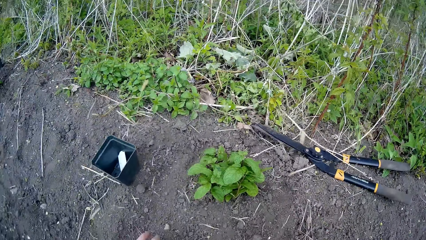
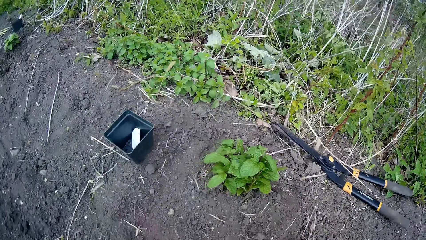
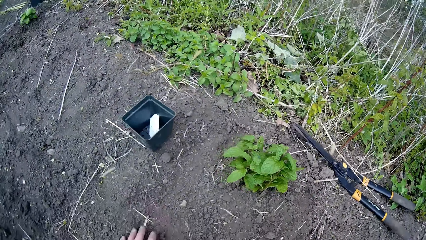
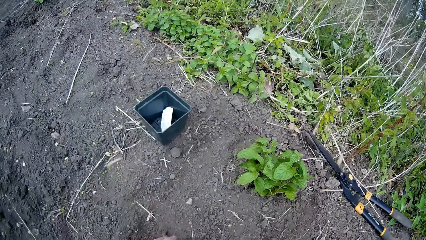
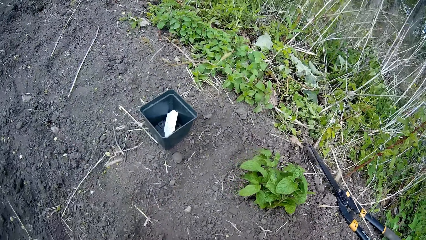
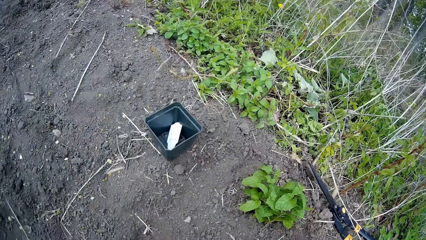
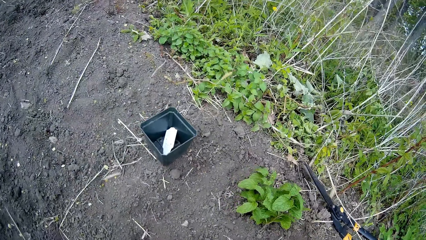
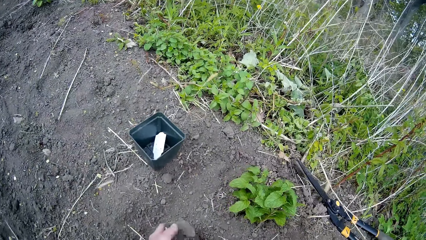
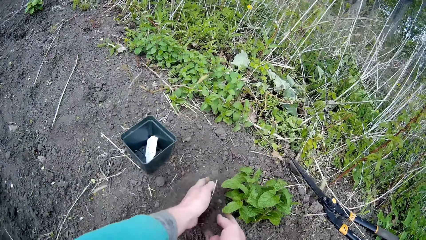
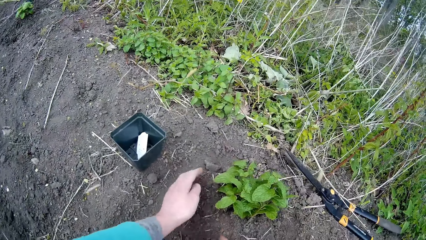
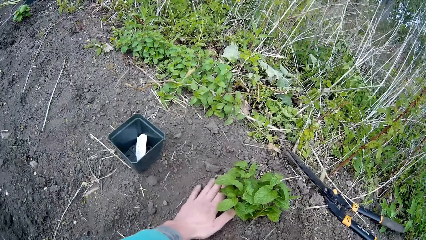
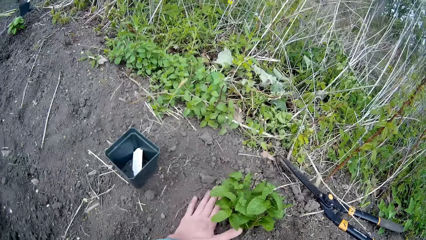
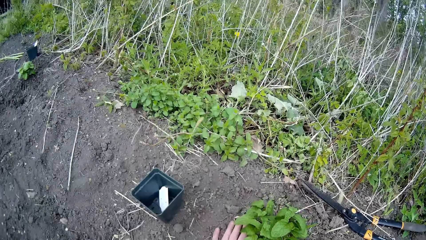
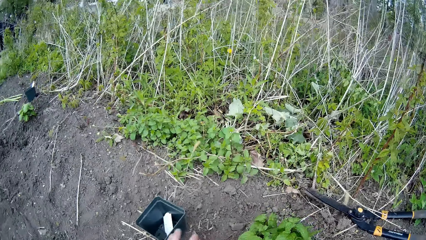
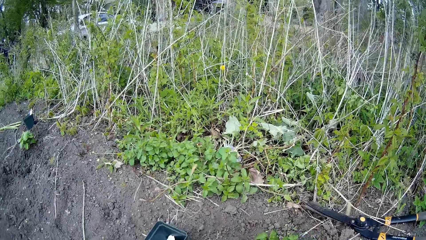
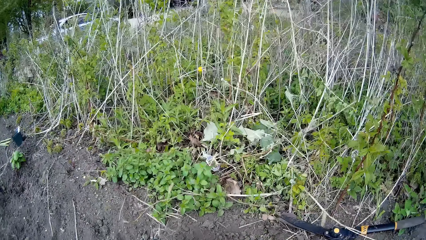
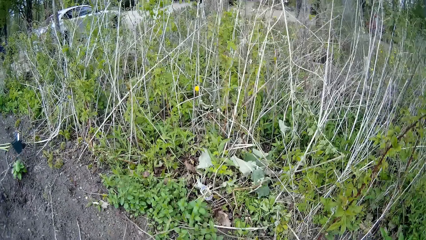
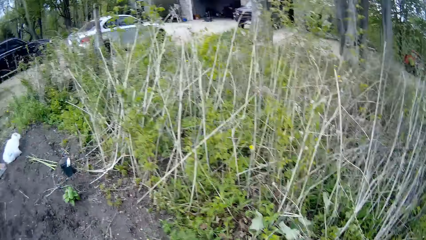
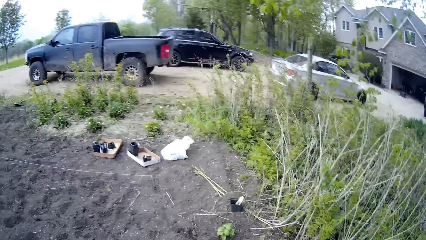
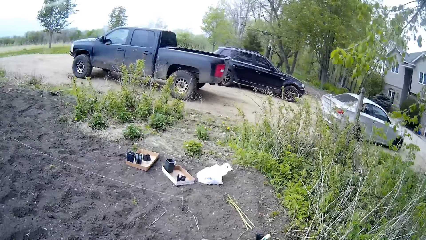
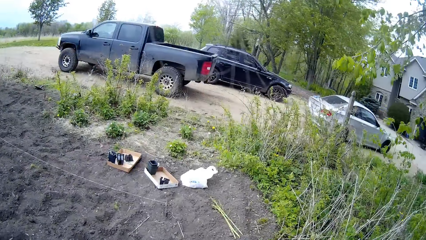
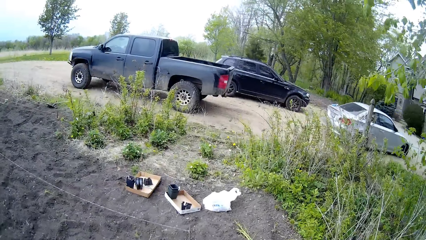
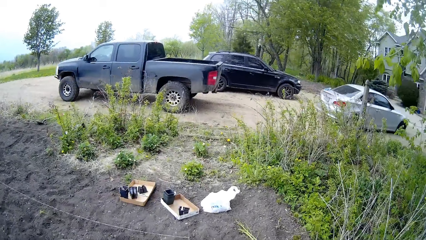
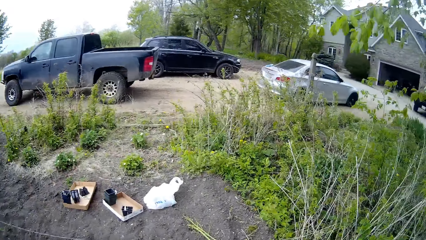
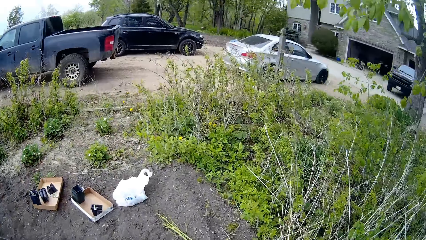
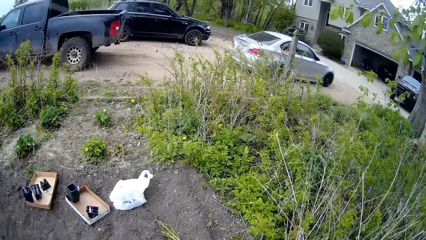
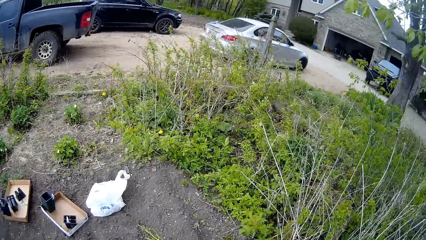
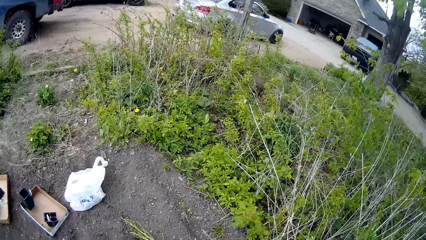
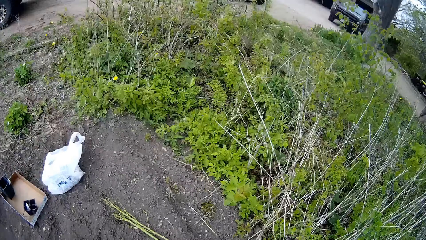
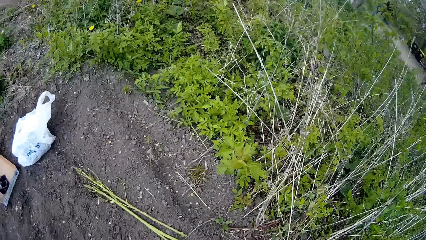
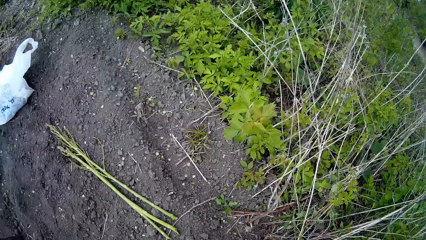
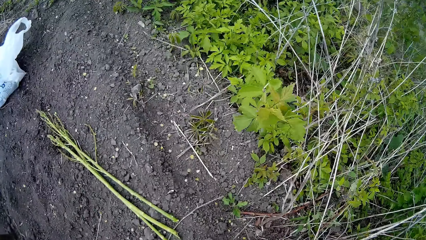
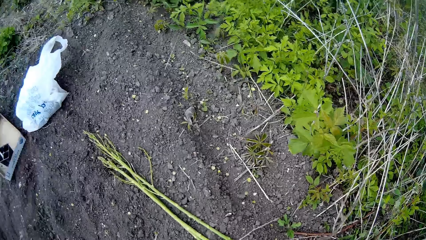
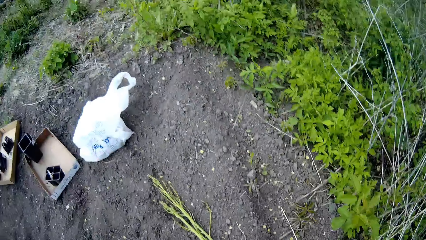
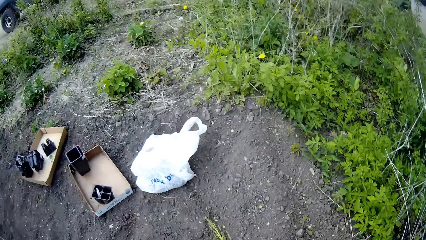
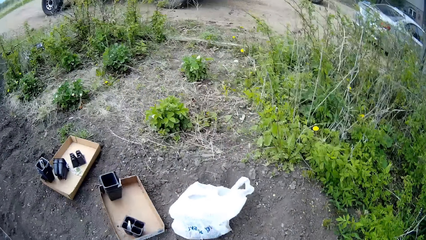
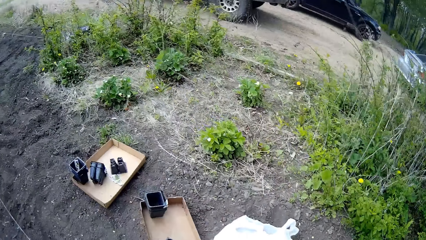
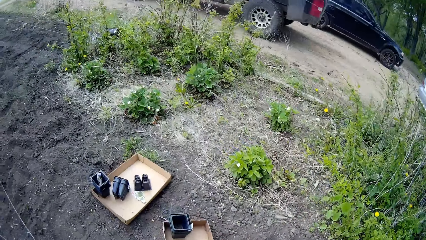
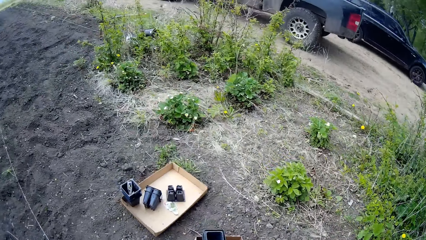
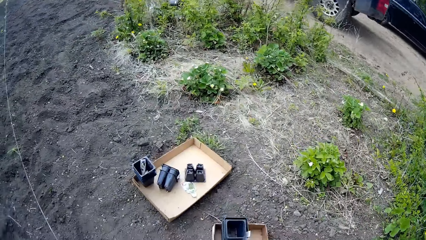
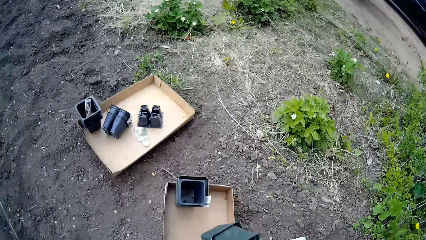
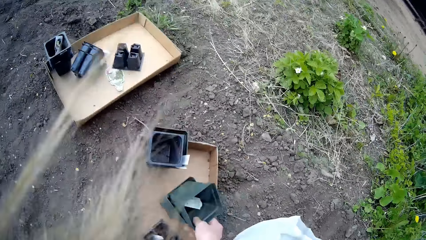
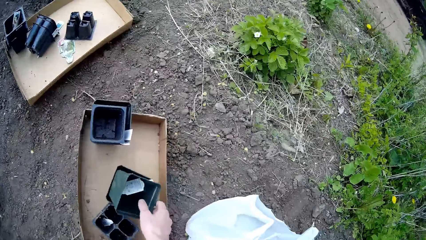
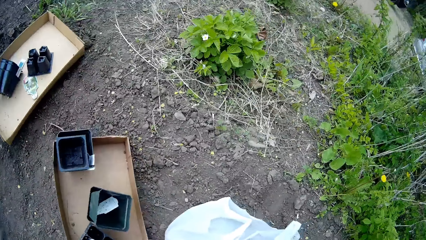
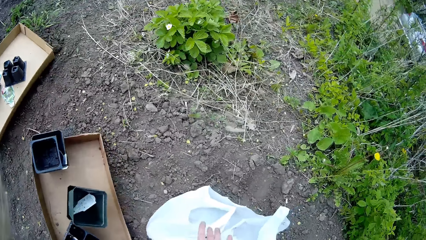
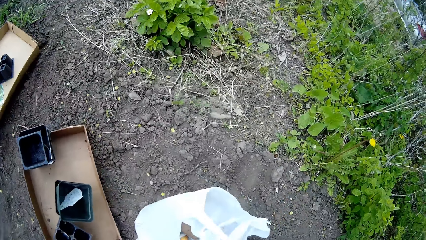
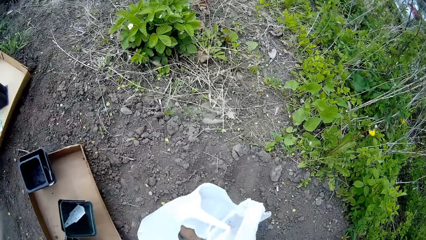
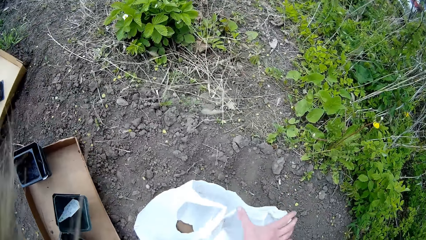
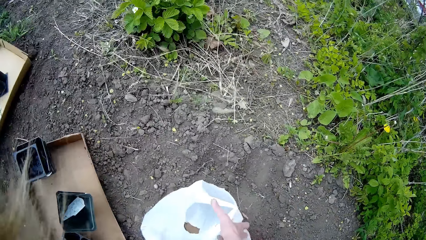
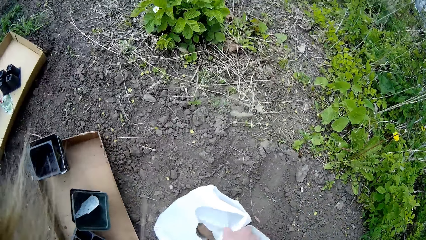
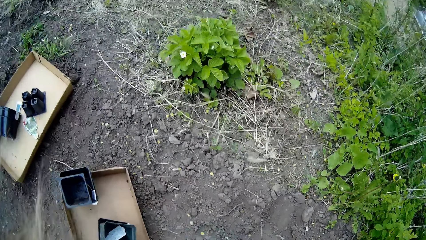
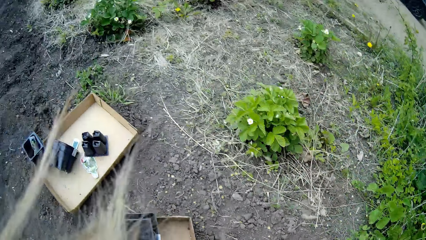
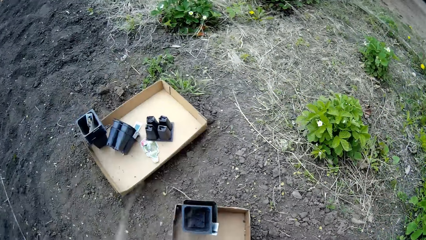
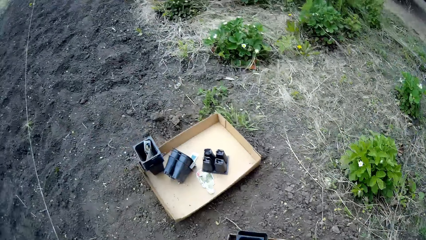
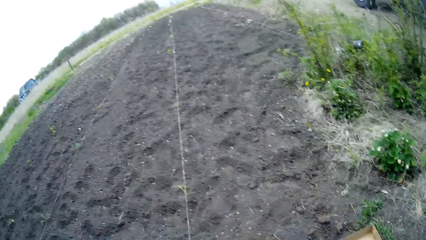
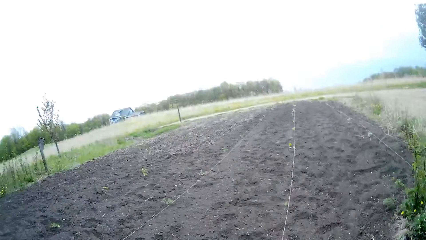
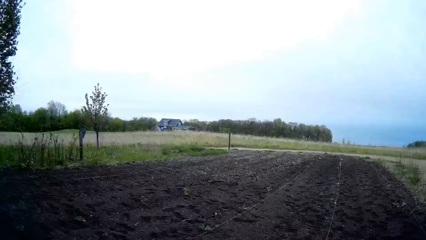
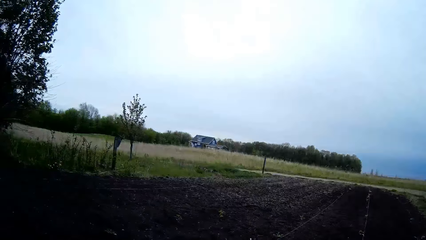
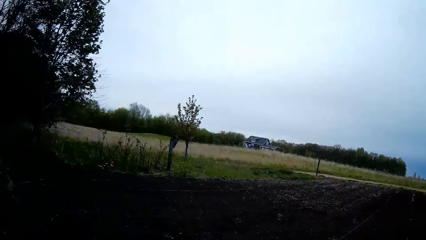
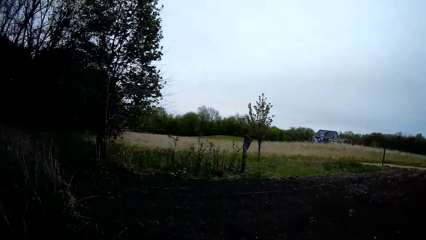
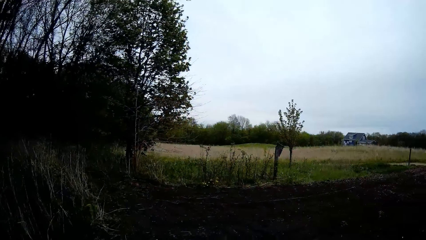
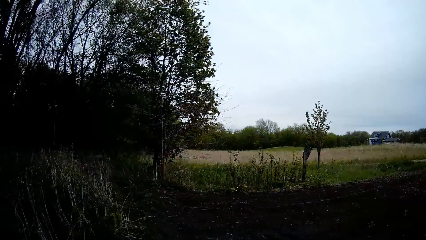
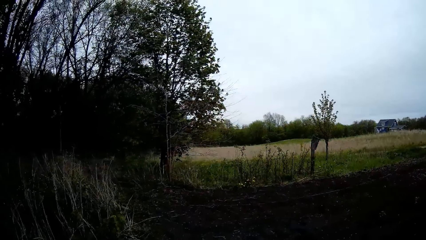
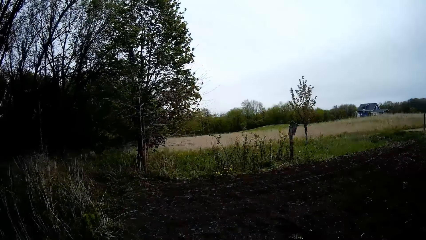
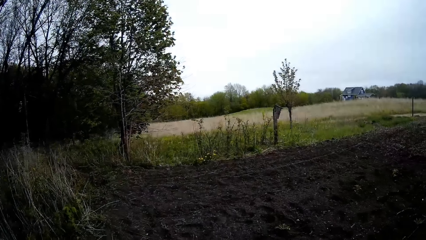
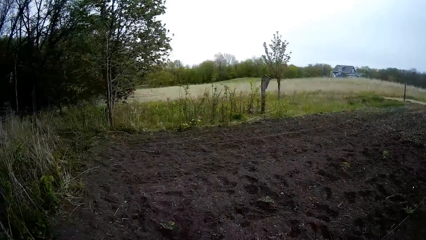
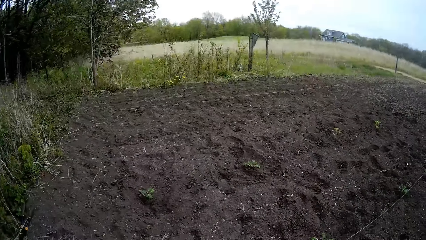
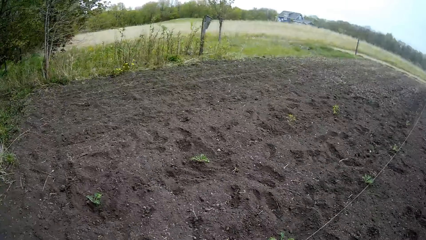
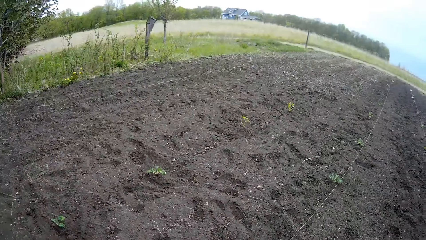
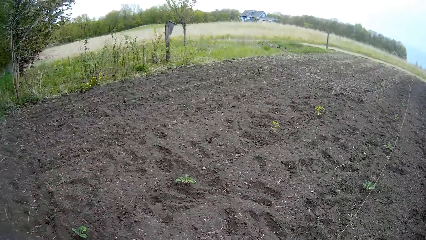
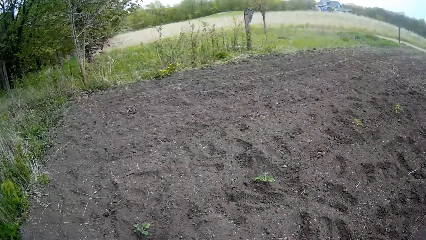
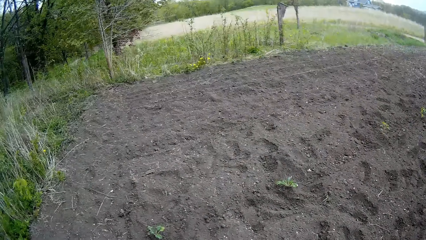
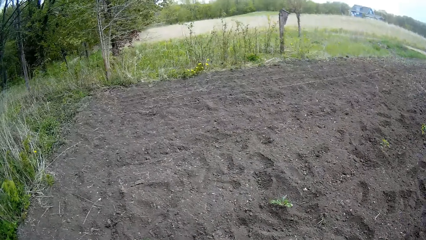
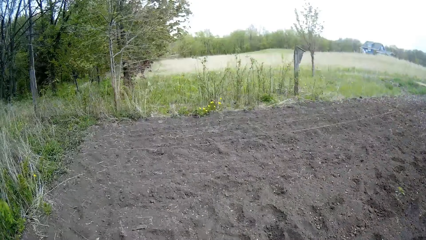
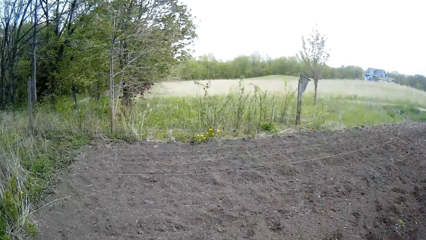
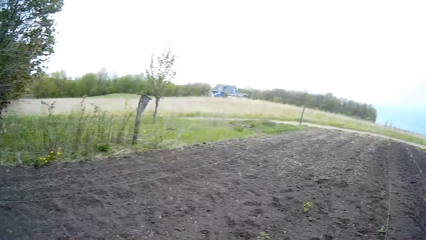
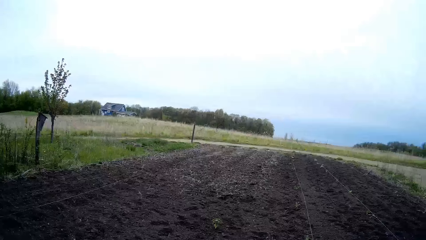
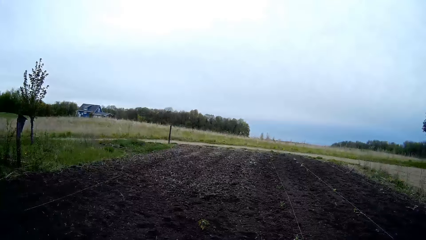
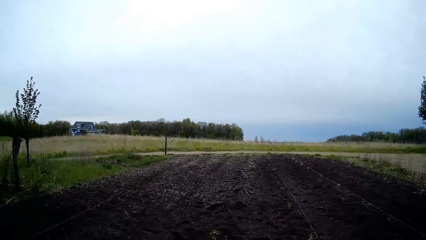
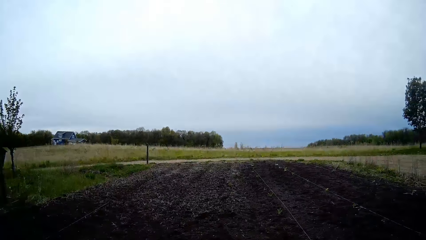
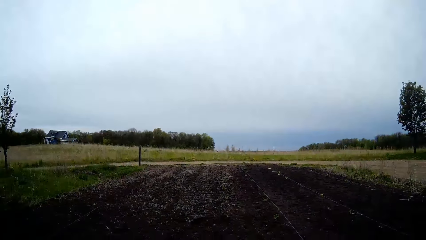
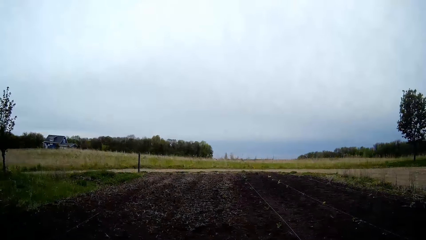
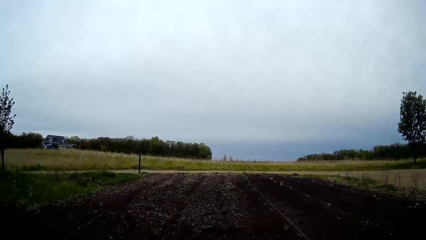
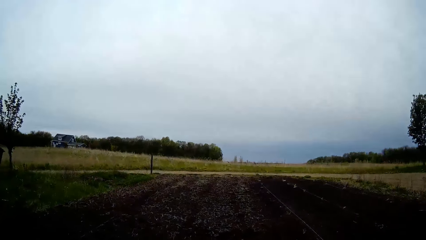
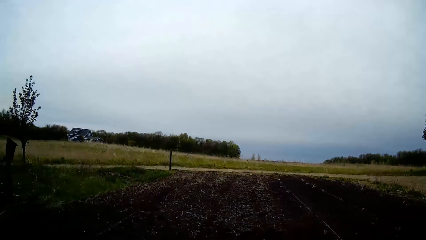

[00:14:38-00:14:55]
The camera wearer gathers soil to the base of the plant with her hands. She walks away from the plant. She moves around. She places the seed box in the carton-tray on the ground with her right hand. She picks up a polythene bag from the ground with her right hand. She opens the nylon paper. She walks away from the carton-tray on the ground. She moves around.
